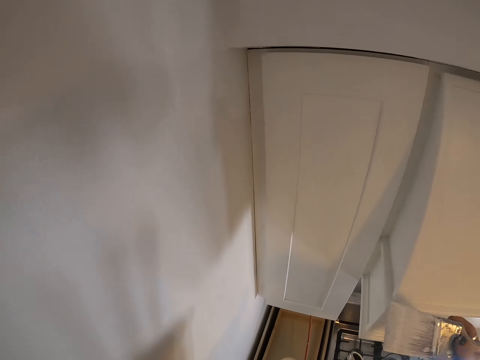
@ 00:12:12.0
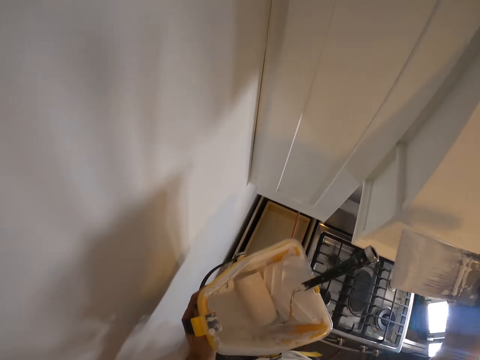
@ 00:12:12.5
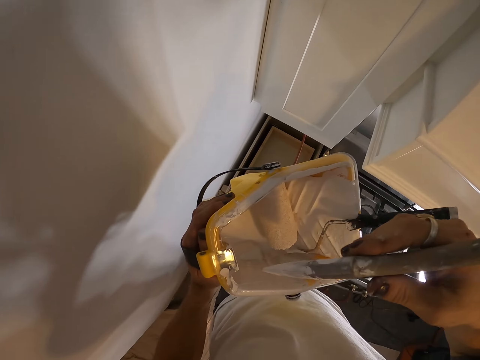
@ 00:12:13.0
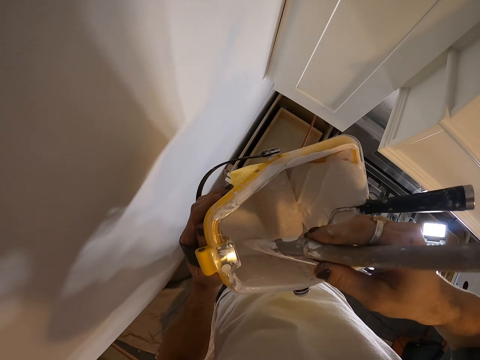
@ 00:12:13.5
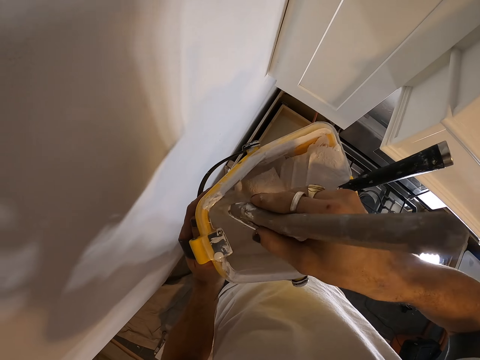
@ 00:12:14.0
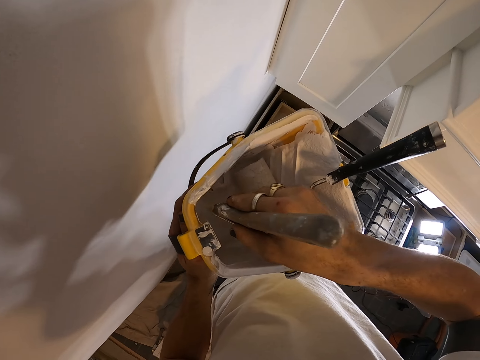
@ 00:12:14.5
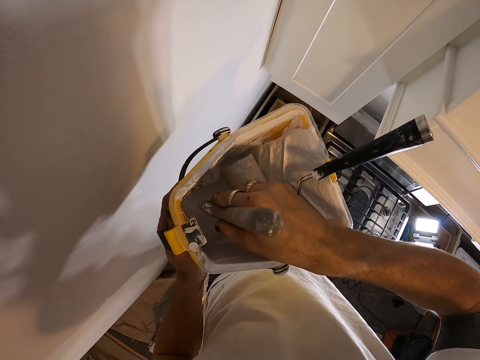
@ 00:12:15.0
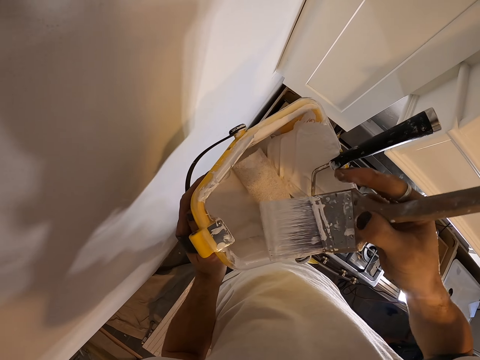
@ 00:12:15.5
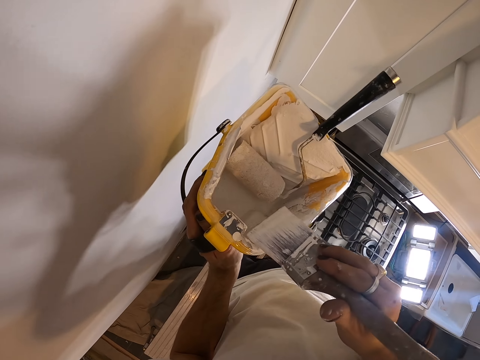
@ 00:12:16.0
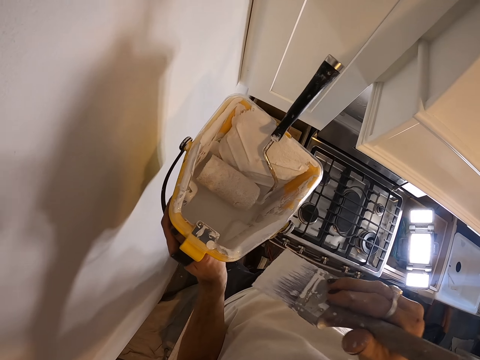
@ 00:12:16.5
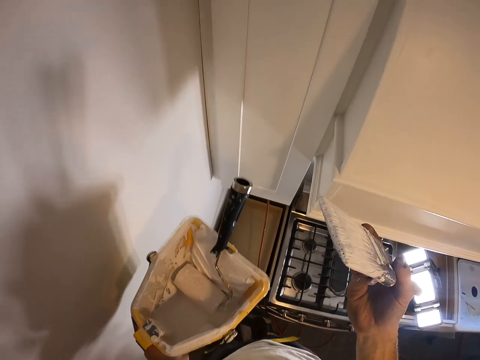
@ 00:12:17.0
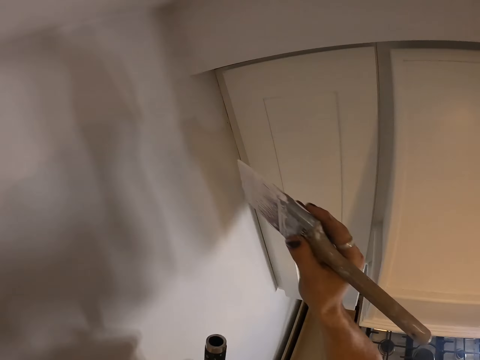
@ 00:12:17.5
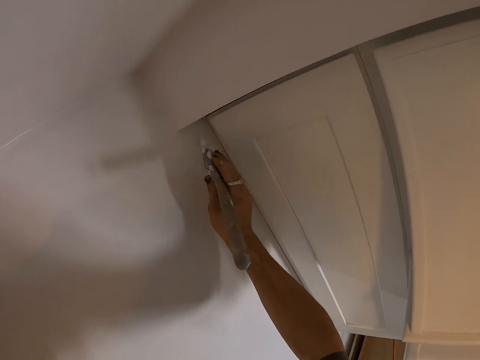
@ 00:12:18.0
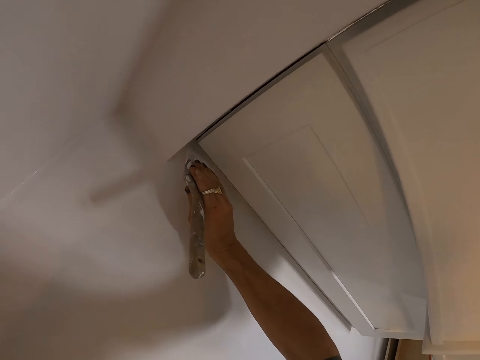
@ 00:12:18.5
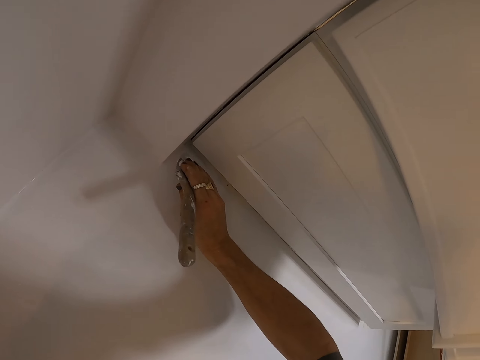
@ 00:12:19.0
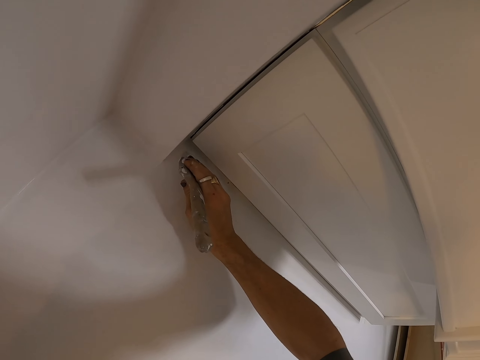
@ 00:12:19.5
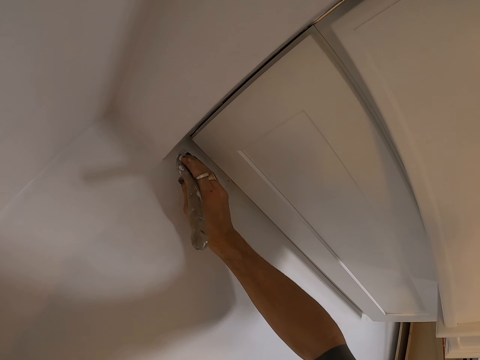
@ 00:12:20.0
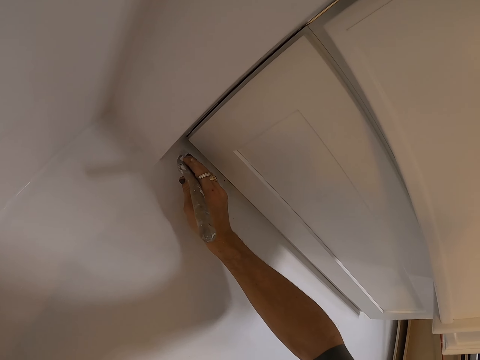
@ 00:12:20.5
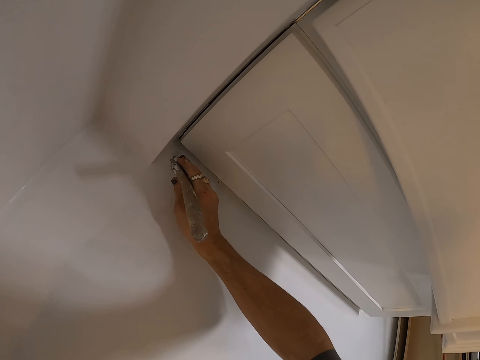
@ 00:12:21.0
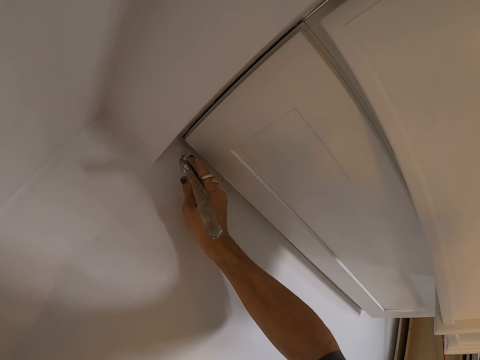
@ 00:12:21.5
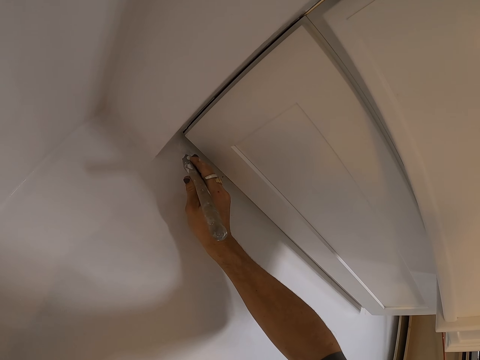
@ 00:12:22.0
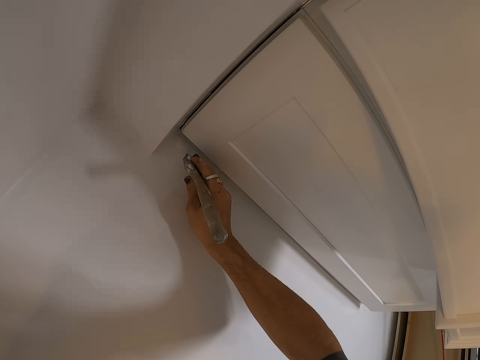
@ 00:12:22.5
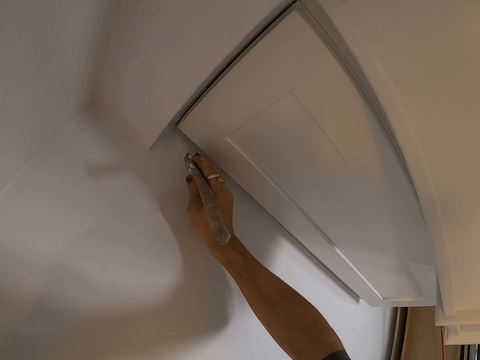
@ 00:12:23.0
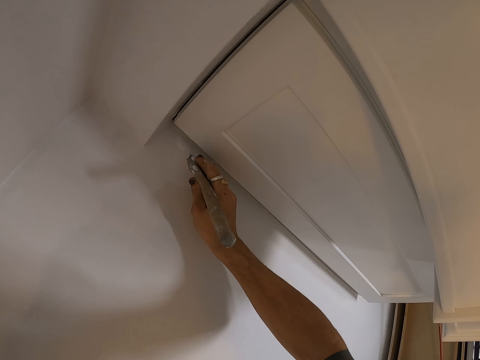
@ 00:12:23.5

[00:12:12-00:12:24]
The camera wearer dips the paint brush in the paint can or roller tray. They paint the wall with the paint brush.

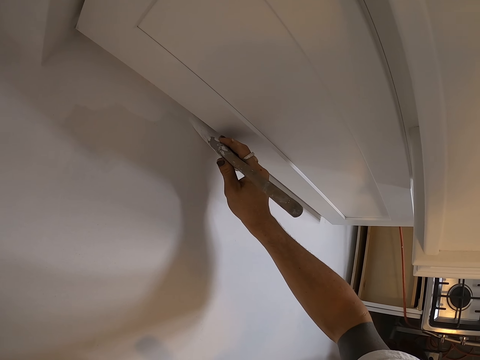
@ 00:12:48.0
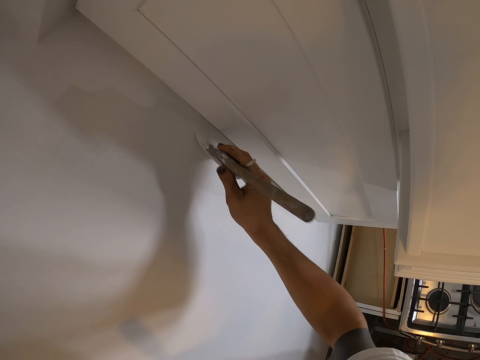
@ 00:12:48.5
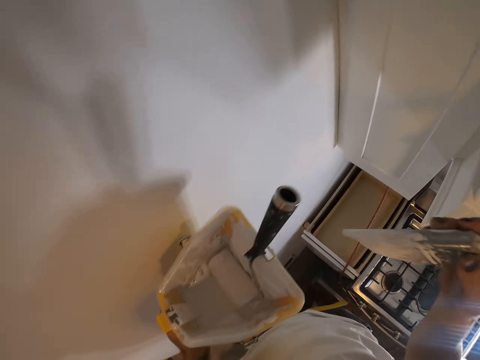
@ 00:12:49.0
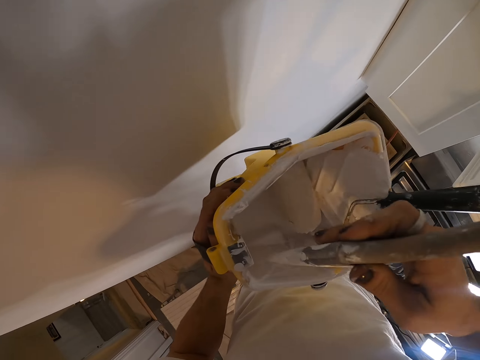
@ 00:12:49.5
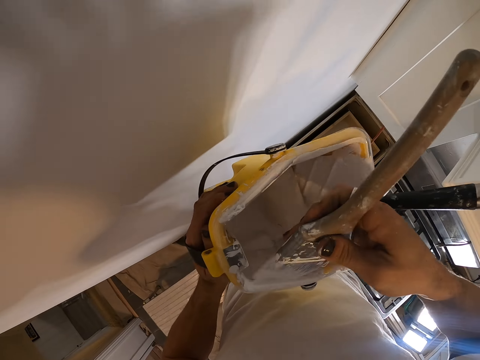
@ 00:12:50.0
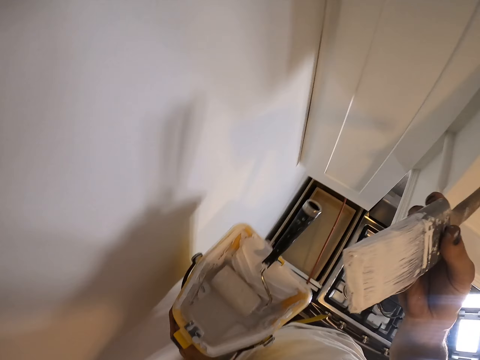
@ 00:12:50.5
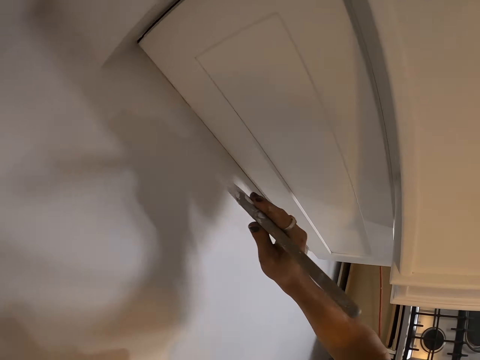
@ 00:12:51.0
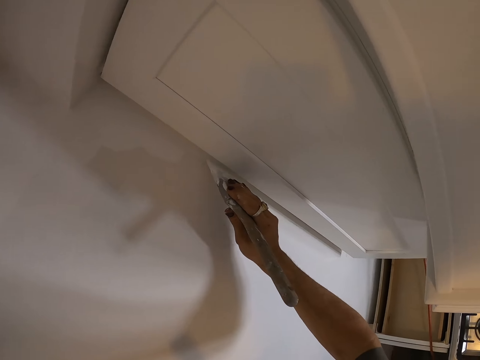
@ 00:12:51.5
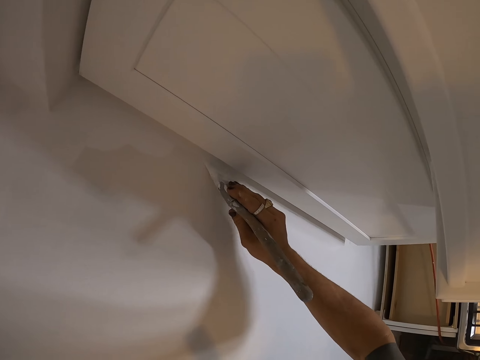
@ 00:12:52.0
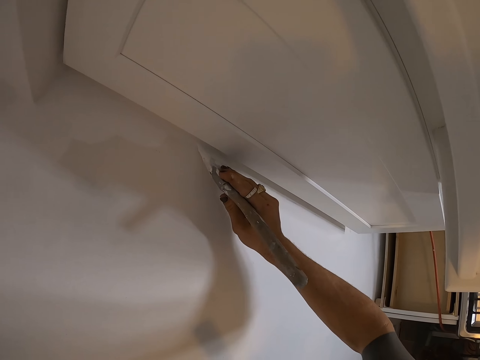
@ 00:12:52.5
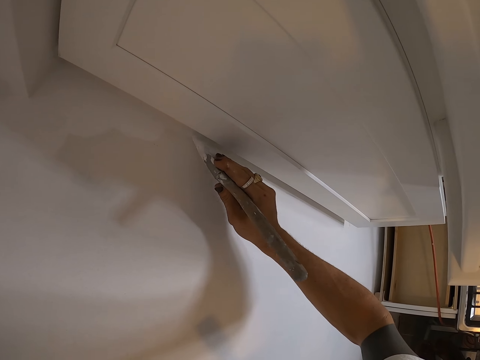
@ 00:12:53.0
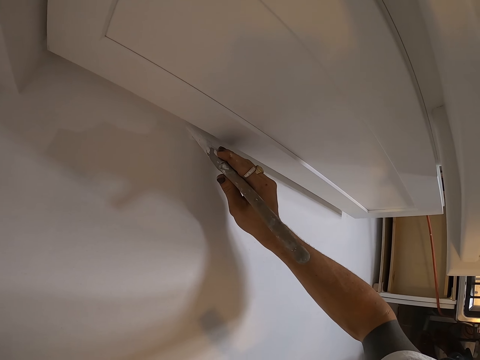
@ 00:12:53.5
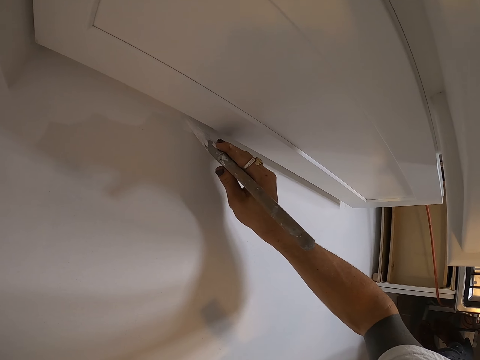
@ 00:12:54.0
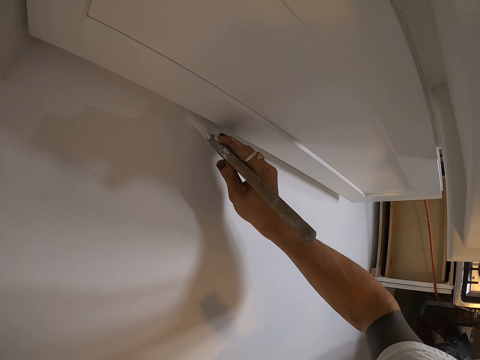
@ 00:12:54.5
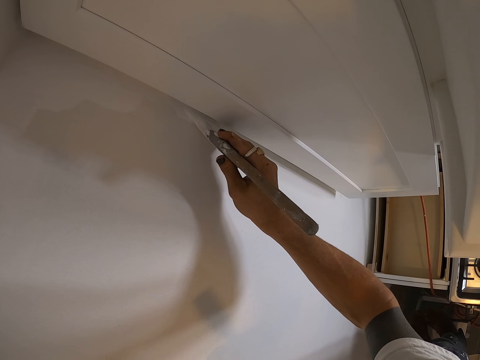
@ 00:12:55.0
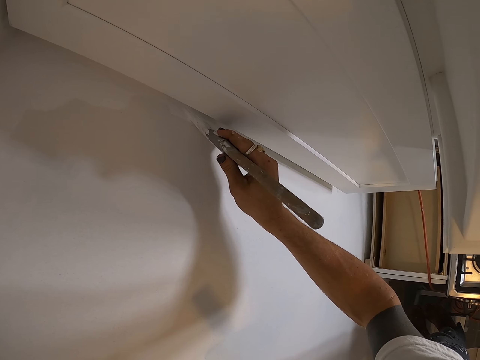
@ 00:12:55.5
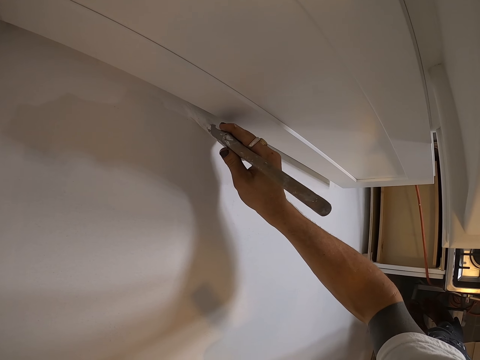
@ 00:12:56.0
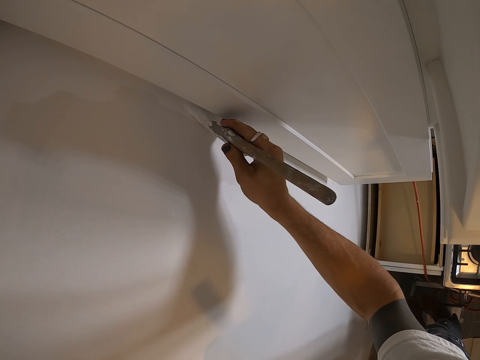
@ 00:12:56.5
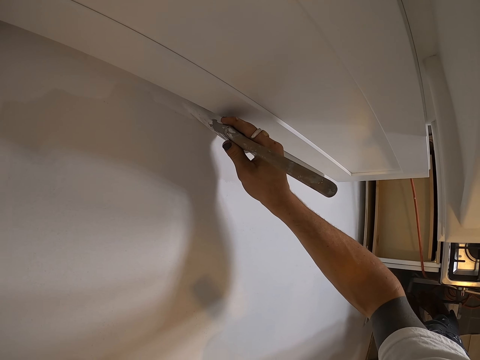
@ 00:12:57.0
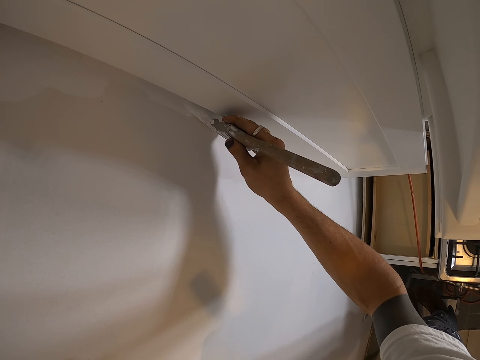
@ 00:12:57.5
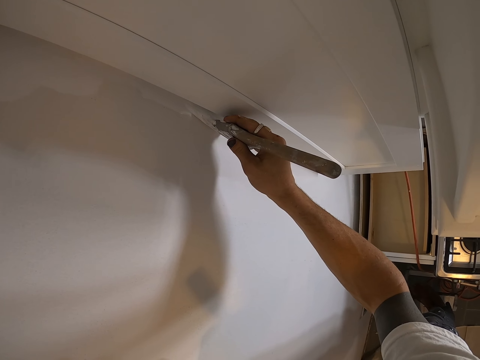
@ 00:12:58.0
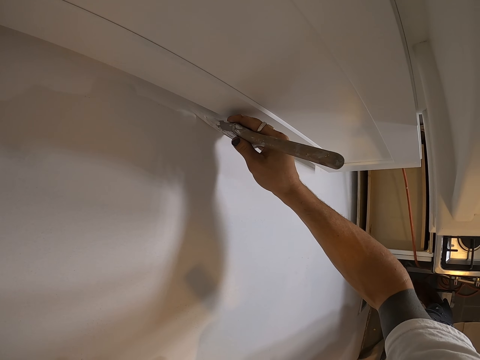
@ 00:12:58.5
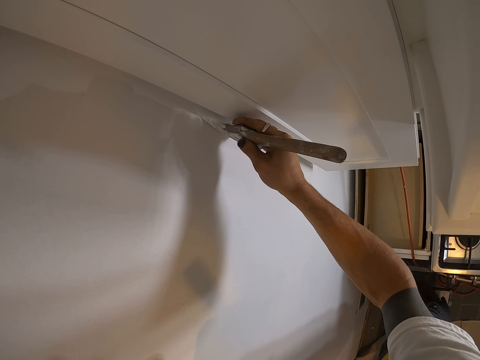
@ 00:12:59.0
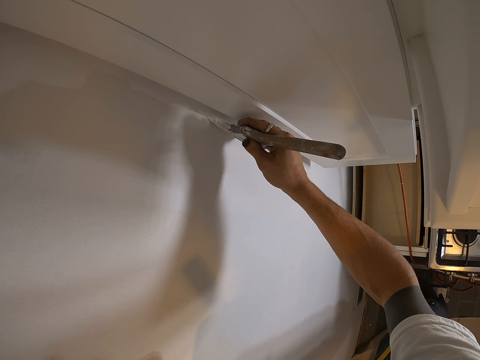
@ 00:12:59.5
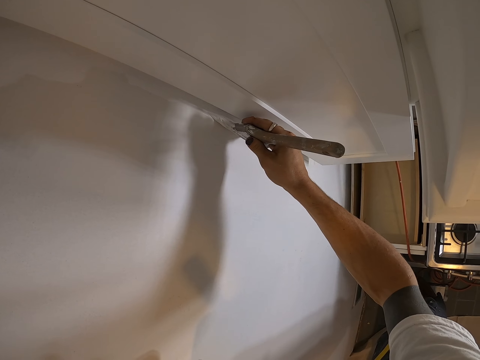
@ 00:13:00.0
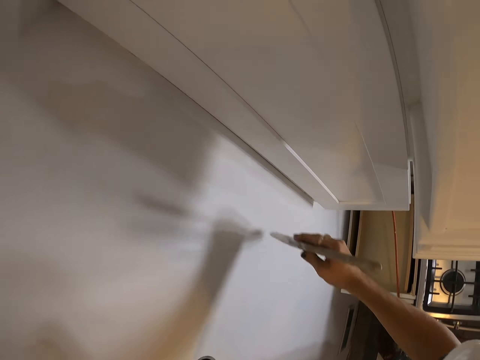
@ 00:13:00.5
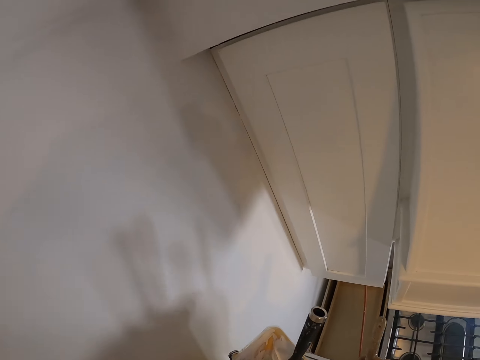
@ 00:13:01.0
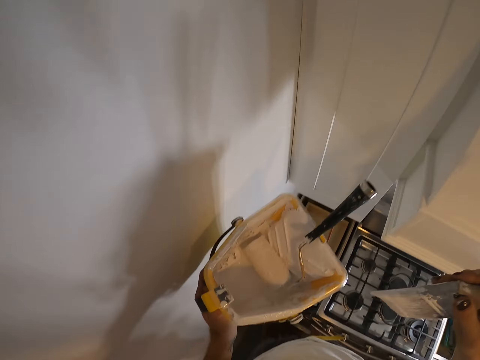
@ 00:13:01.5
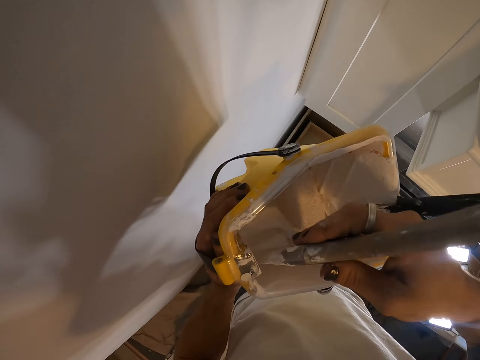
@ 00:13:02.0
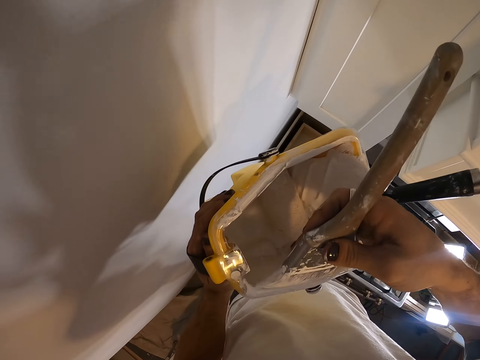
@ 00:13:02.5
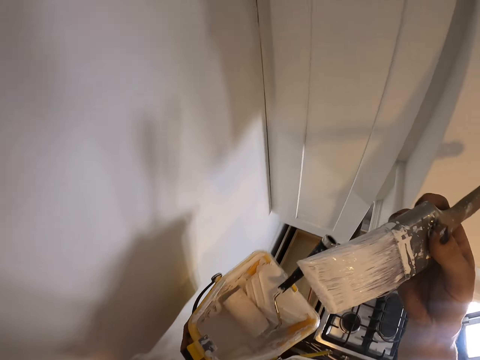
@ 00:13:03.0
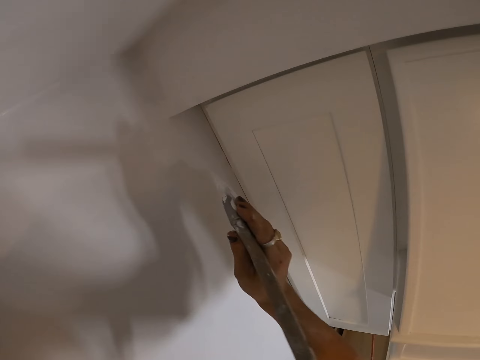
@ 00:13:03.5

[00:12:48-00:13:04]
The camera wearer dips the paint brush in the paint can or roller tray. They paint the wall with the paint brush. They dip the paint brush in the paint can.
